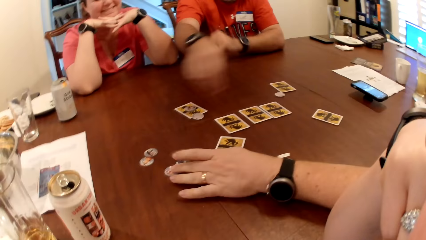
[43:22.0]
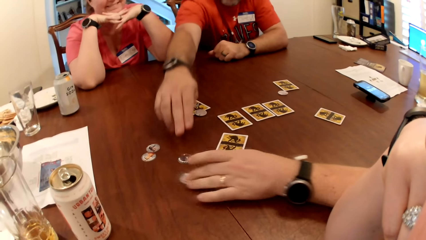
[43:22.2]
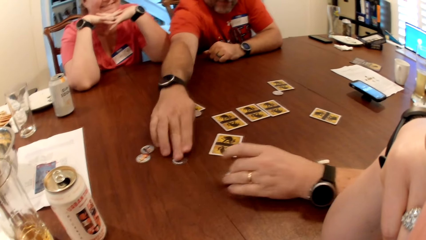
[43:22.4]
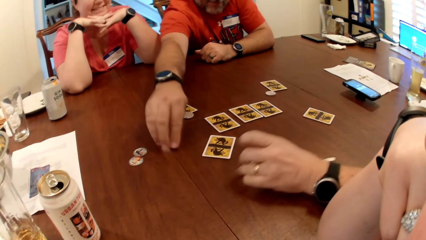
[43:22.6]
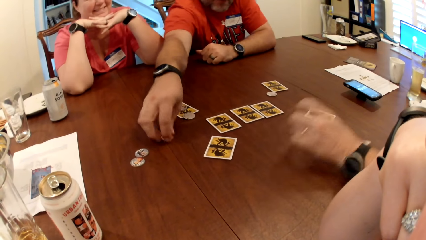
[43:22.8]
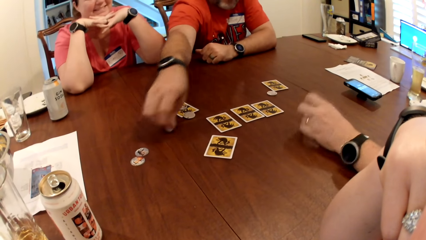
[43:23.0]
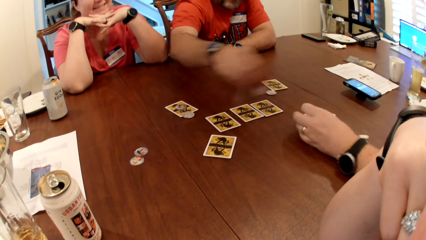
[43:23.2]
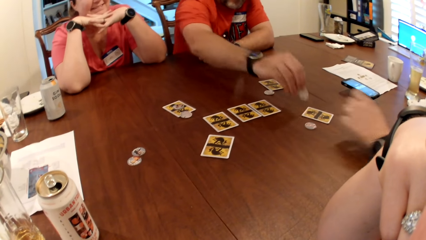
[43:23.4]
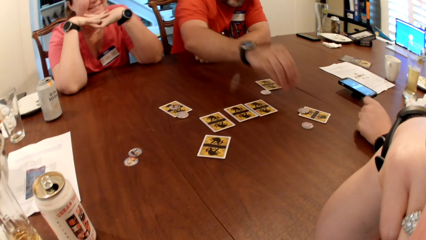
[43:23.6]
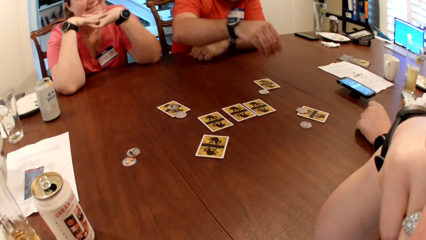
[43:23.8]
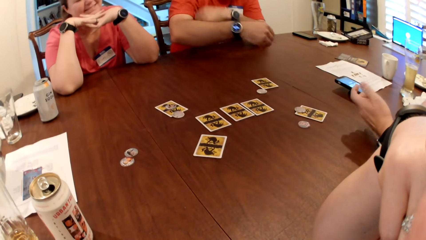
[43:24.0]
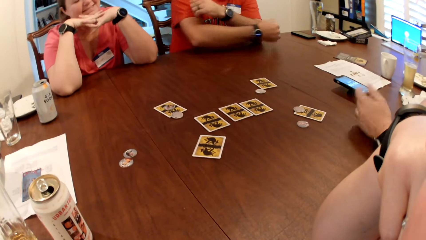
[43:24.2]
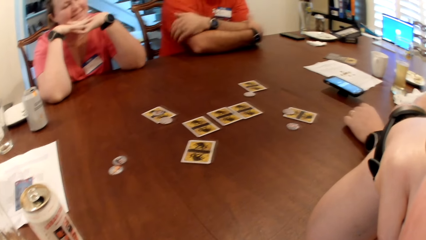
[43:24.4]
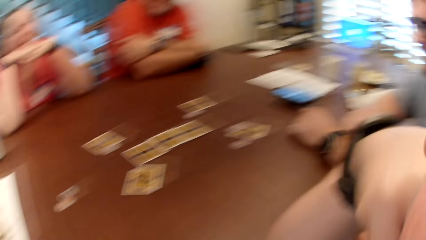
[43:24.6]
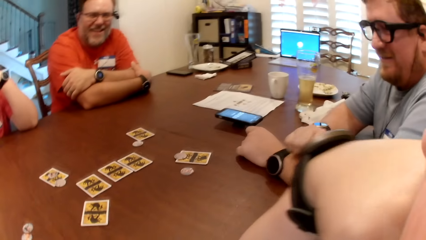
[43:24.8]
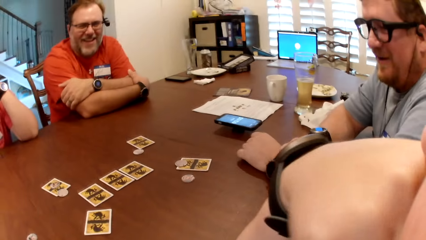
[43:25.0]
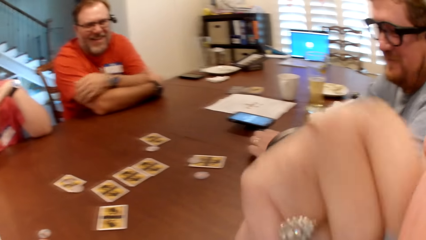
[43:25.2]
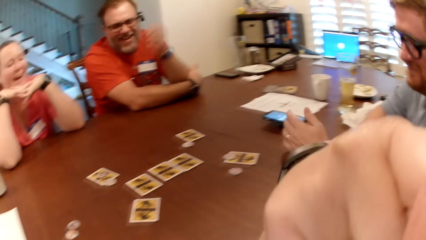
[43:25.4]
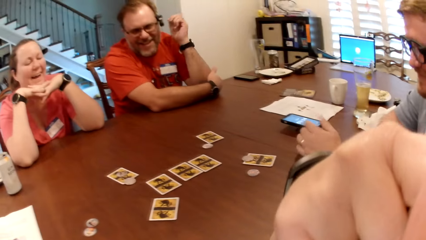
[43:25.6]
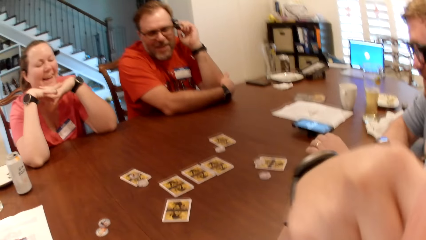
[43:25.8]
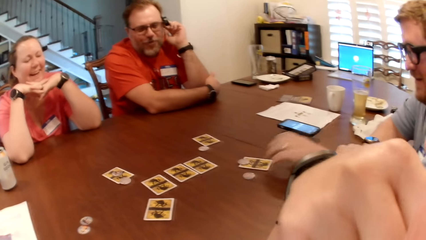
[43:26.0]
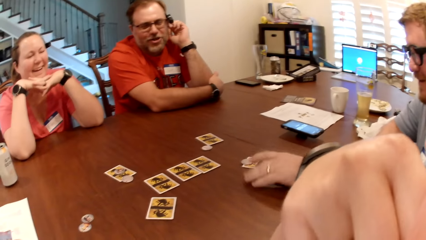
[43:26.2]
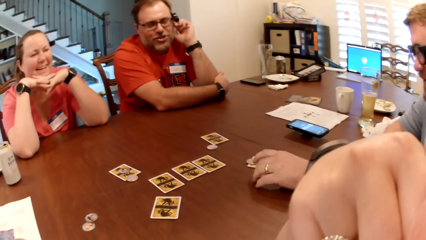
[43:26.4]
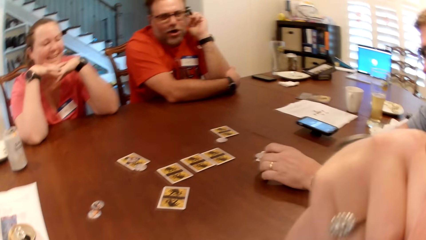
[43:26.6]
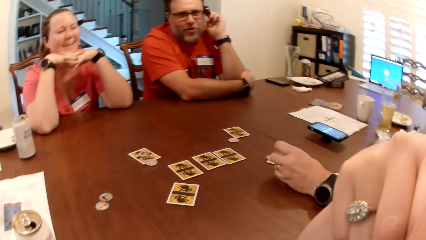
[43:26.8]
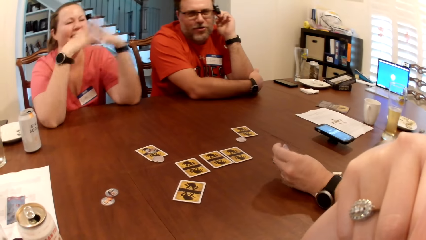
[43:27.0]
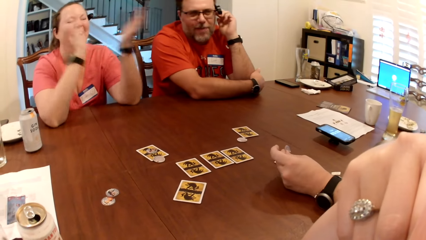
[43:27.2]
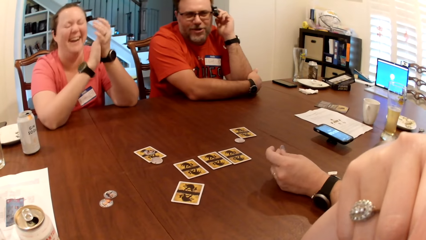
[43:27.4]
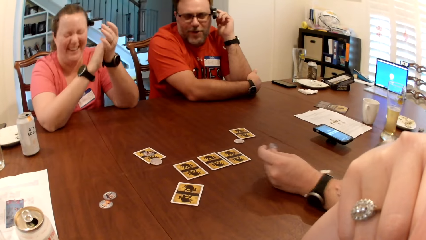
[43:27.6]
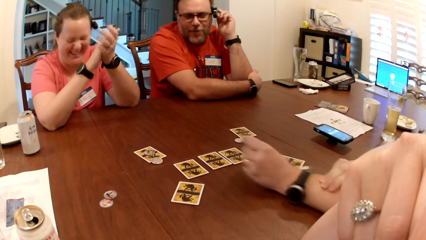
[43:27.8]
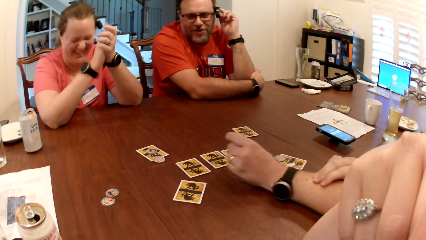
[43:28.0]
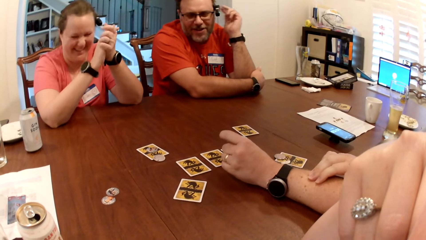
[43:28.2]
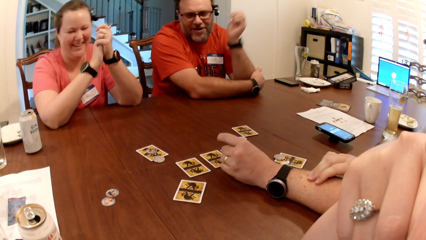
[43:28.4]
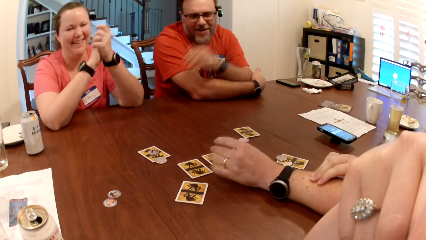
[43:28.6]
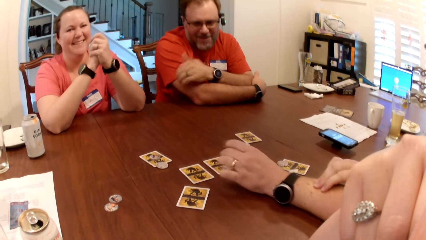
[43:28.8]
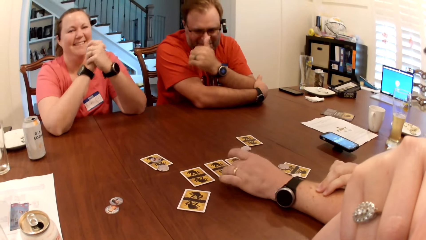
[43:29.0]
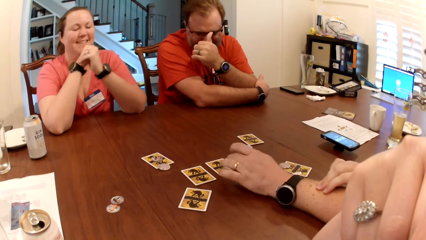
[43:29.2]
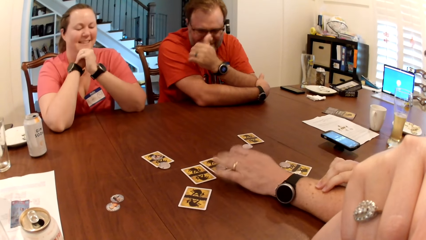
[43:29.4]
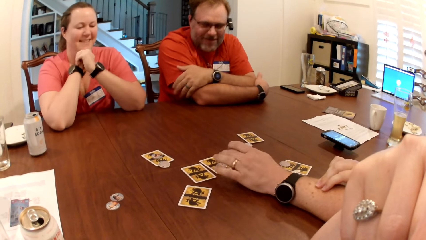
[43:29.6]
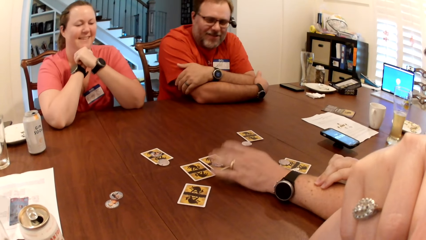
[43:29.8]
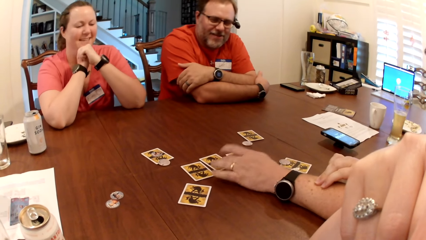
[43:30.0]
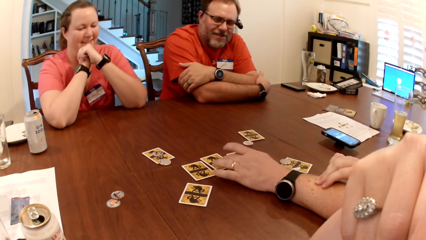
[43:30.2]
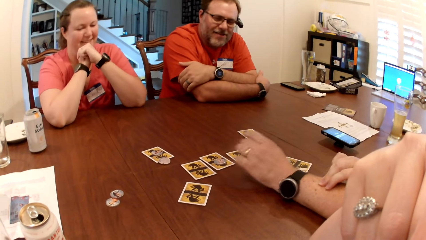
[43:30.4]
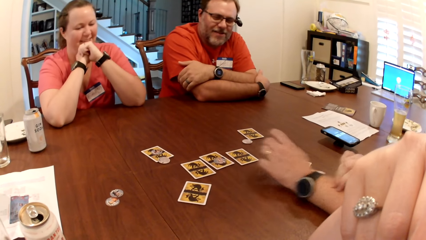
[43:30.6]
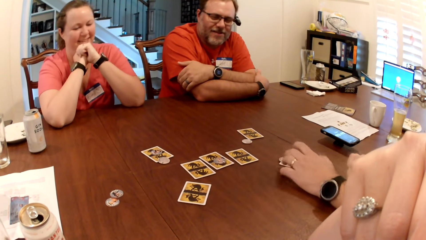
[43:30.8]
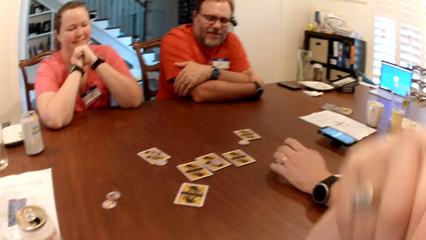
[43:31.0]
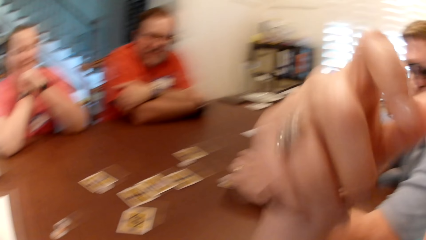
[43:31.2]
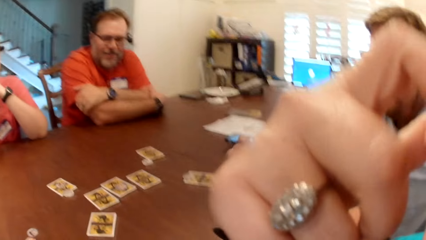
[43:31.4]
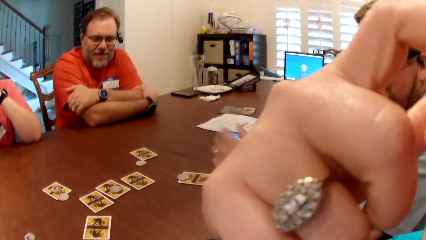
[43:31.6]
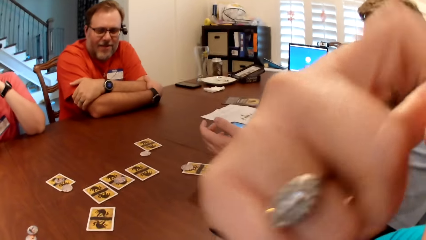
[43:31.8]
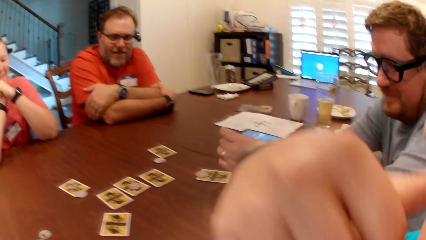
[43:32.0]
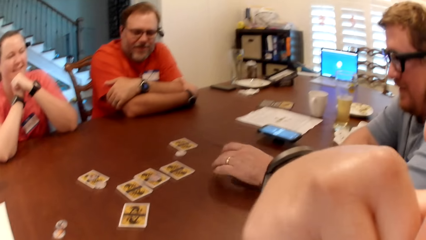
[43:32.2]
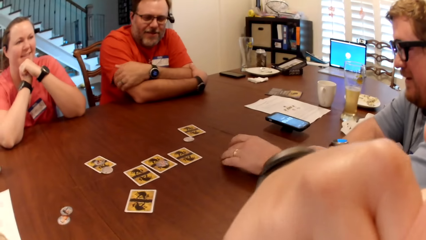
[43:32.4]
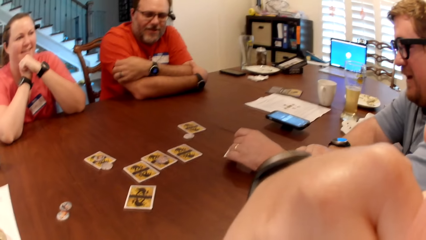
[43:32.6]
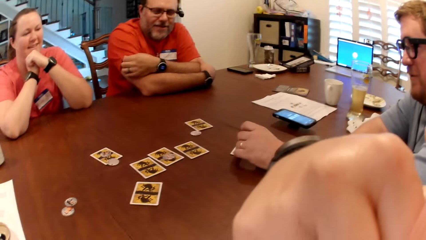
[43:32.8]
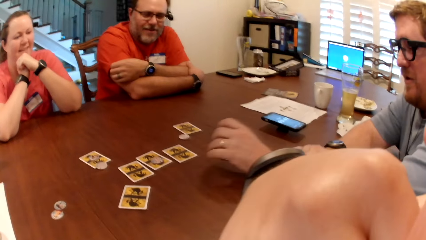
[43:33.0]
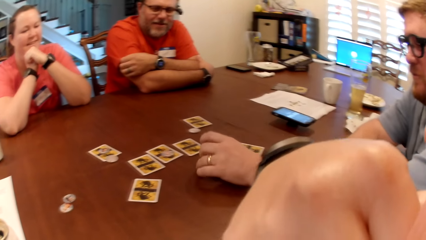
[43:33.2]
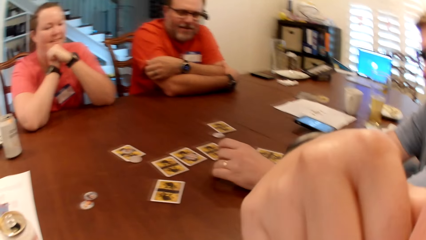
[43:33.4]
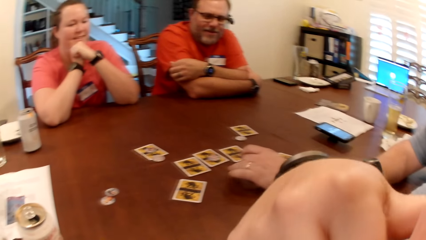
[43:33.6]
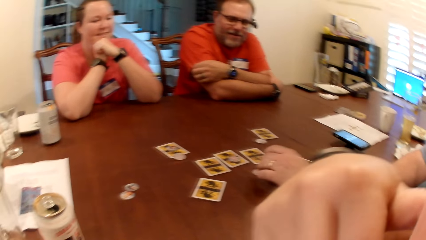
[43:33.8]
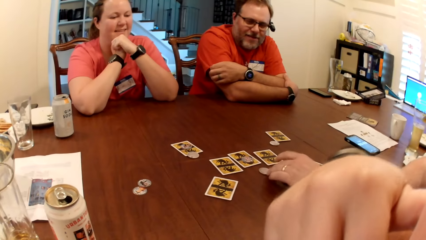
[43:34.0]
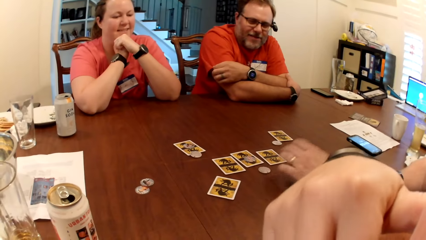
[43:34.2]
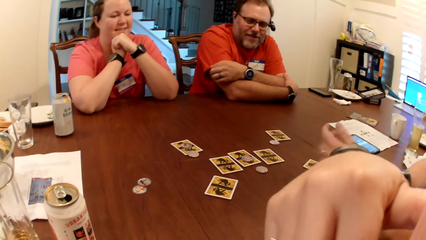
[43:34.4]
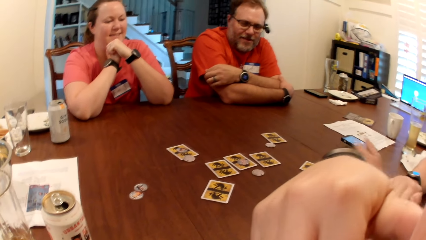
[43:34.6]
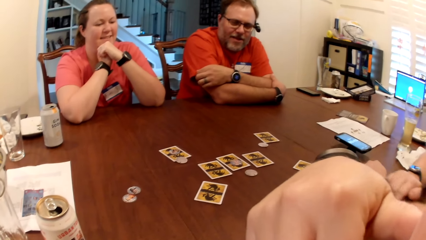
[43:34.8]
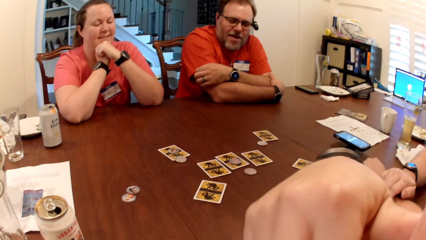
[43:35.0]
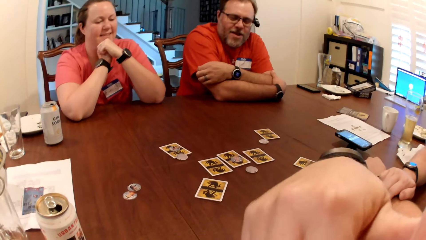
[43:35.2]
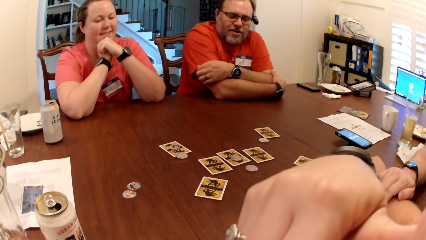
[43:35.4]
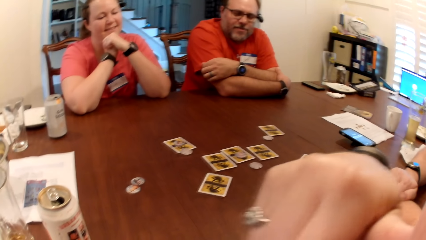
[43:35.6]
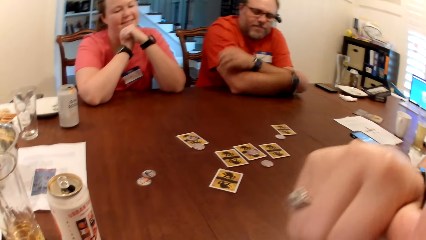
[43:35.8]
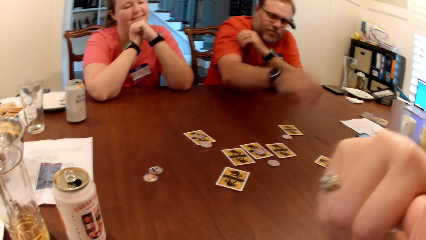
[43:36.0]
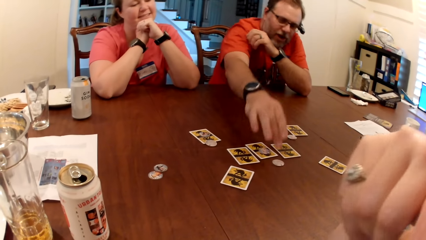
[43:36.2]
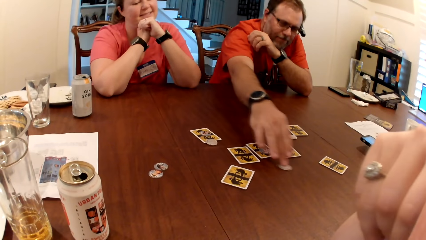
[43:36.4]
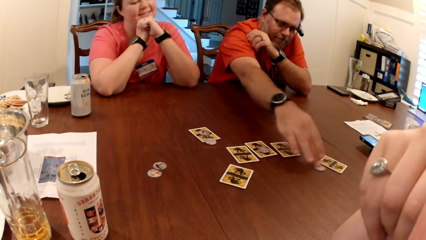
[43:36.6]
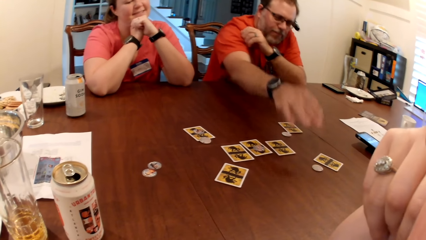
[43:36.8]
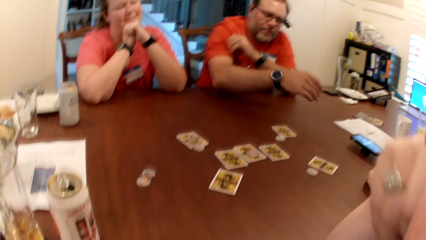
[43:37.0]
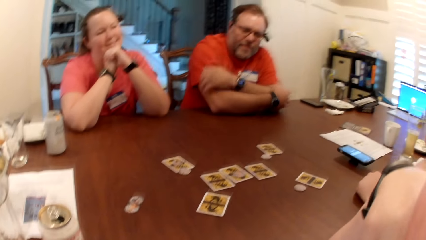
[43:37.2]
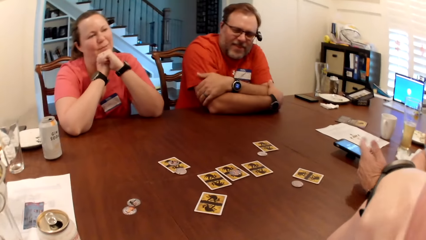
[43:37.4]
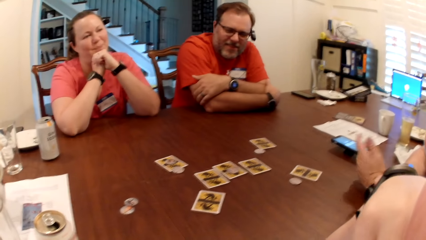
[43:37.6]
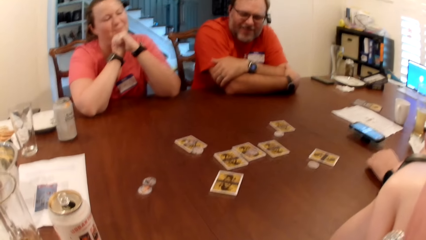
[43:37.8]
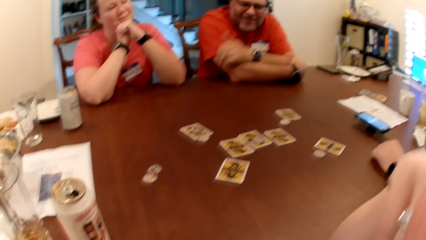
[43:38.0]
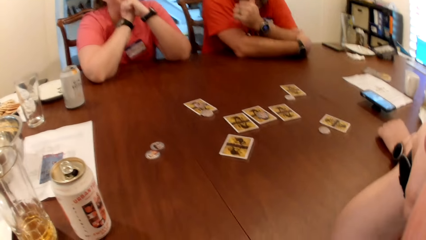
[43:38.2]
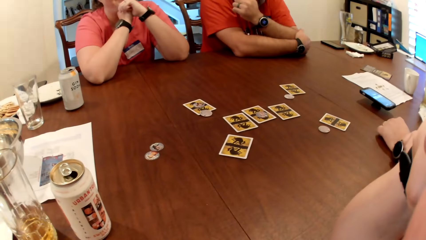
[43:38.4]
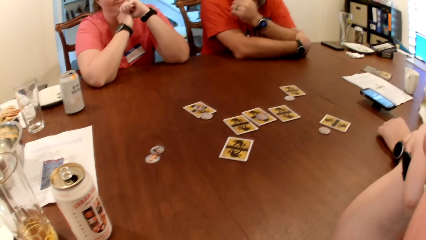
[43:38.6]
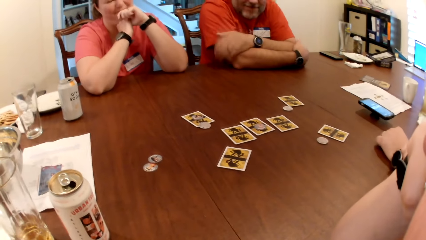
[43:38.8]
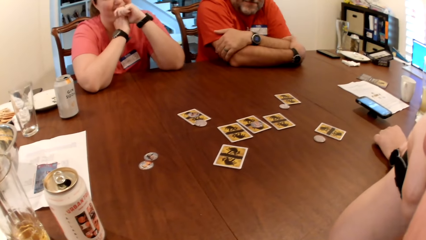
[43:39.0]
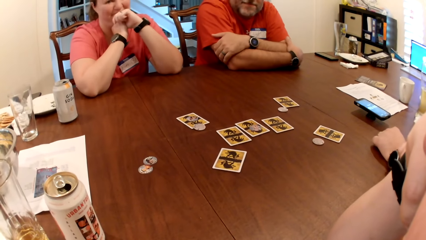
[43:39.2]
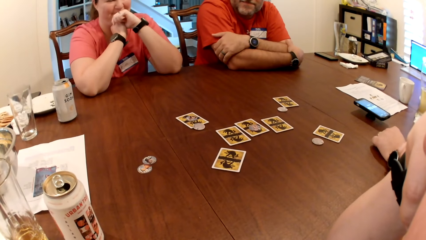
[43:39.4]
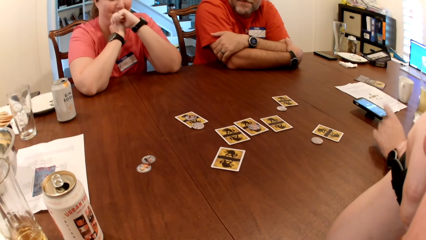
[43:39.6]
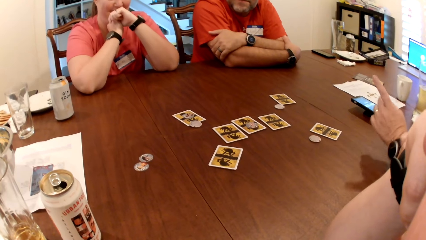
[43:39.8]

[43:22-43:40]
A man moves a chip on the table with his left hand. Another man picks up a chip from the table with his right hand and drops the chip on the card on the table with his right hand. The first man picks up a chip from the table with his left hand and drops the chip on the card on the table with his left hand. The camera wearer scratches her face with her right hand. The first man moves the chip on the table with his left hand. The other man moves the chip on the table with his right hand. The other man touches his face with his right thumb.
